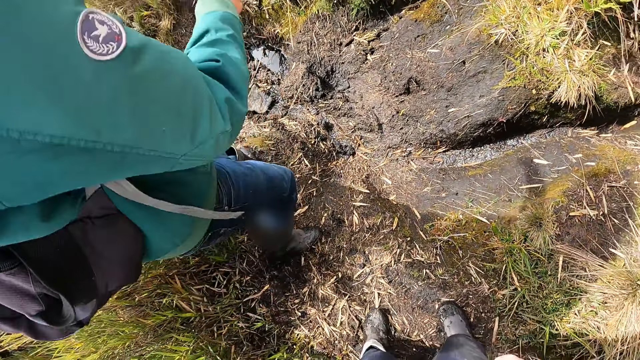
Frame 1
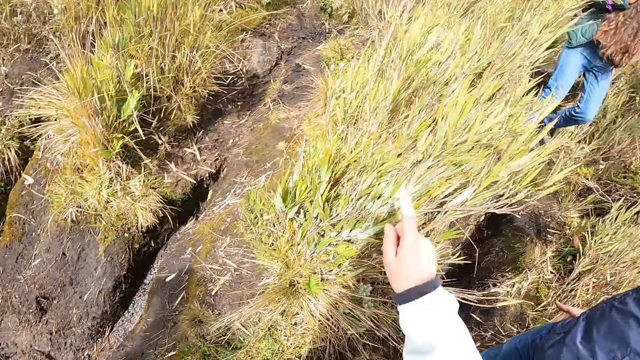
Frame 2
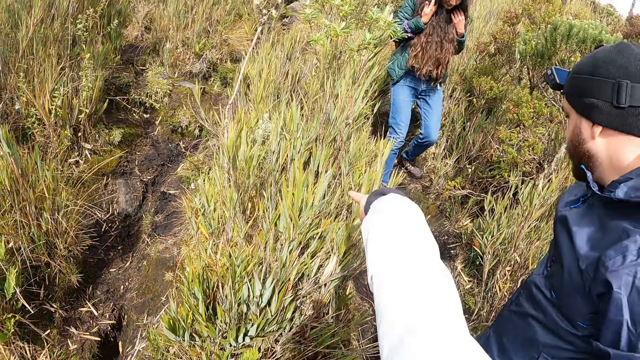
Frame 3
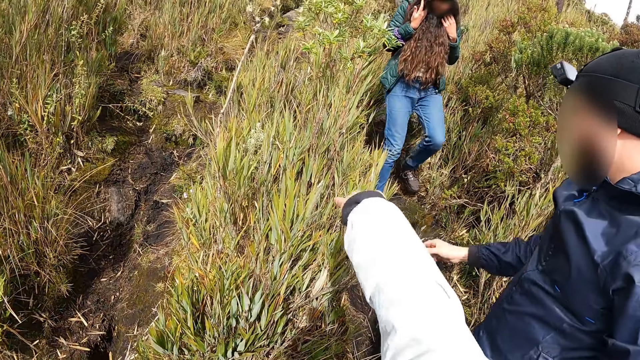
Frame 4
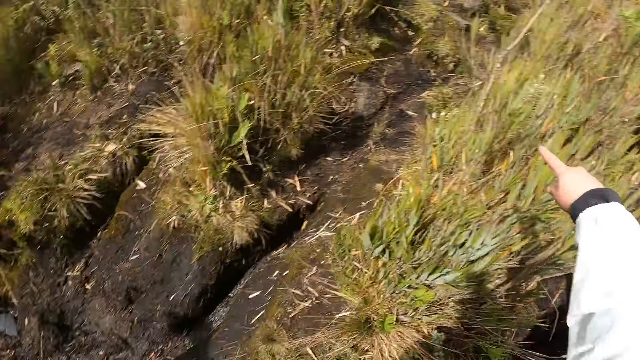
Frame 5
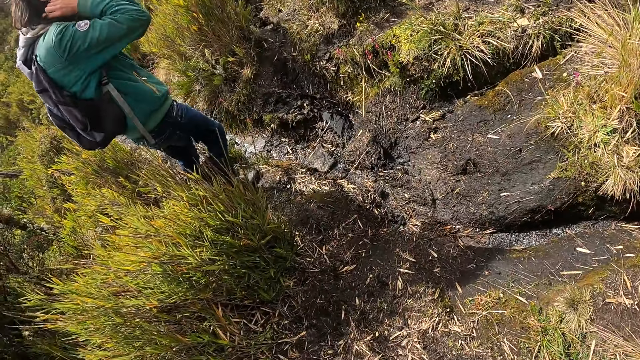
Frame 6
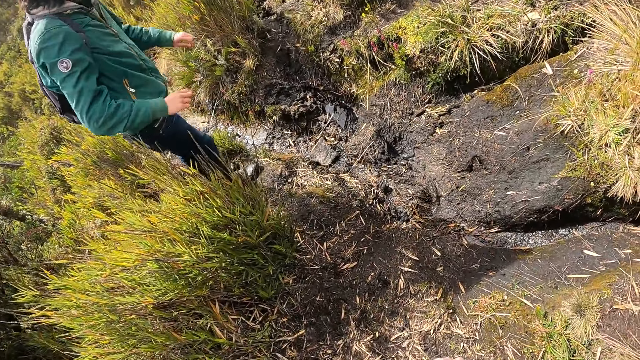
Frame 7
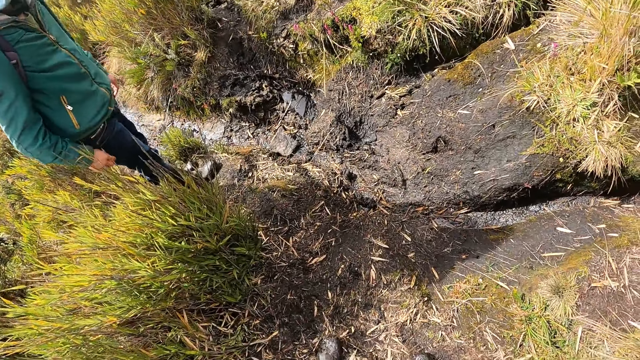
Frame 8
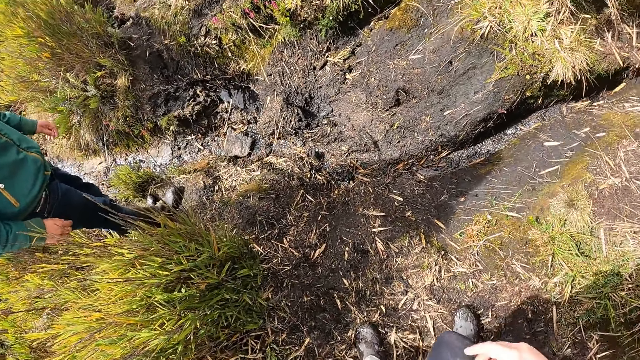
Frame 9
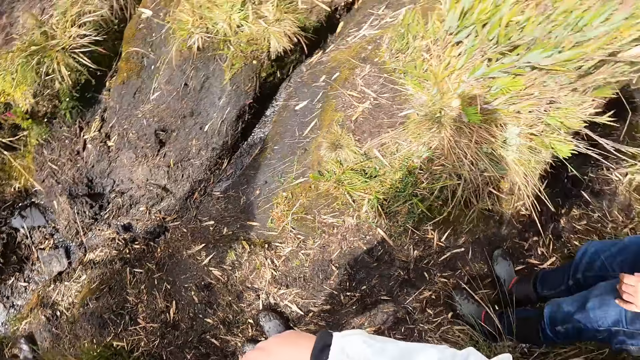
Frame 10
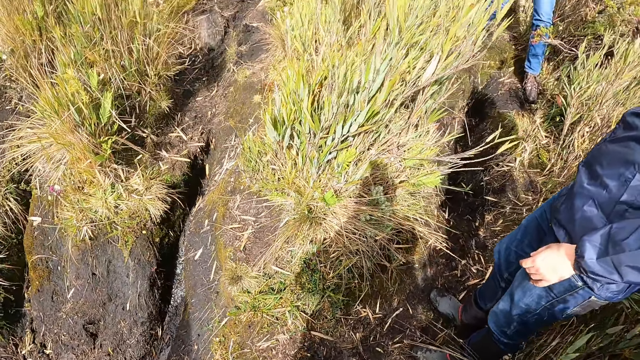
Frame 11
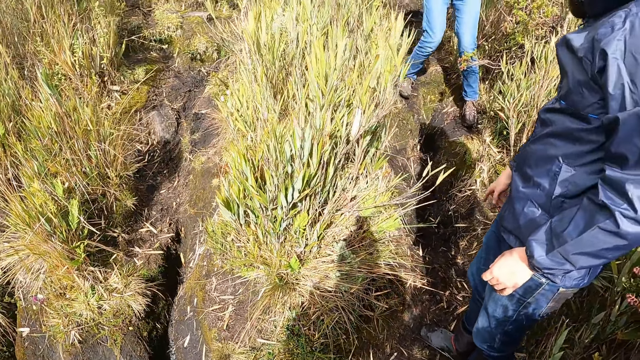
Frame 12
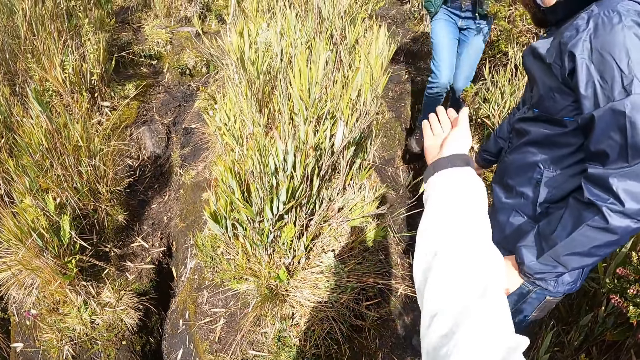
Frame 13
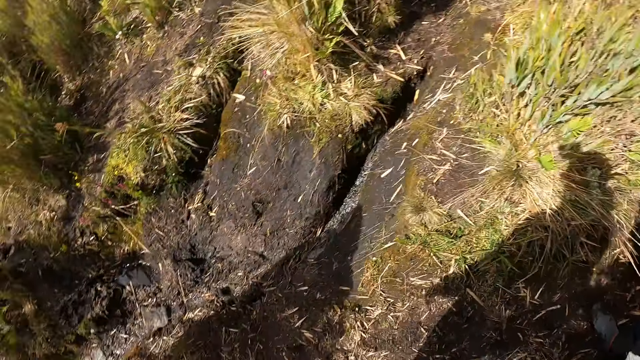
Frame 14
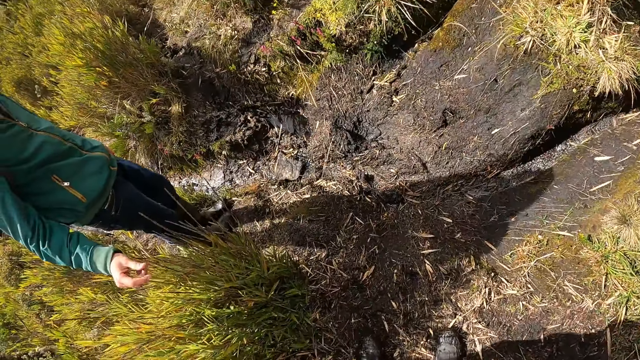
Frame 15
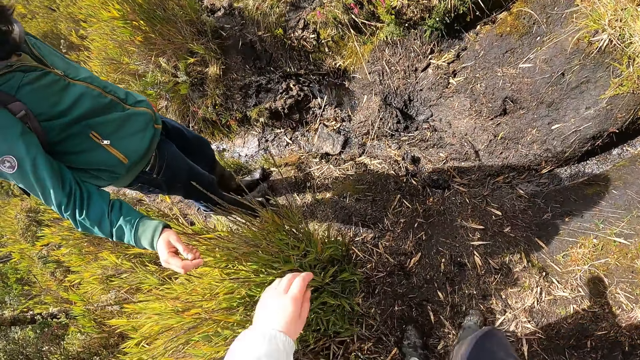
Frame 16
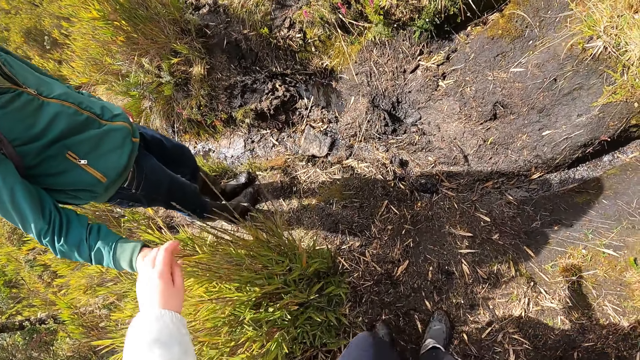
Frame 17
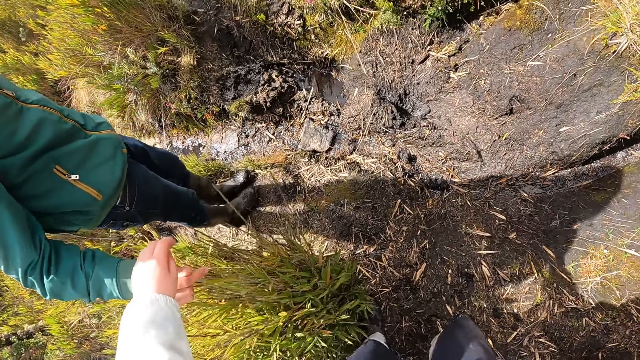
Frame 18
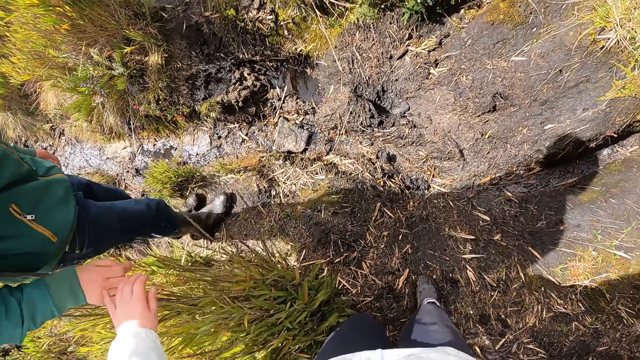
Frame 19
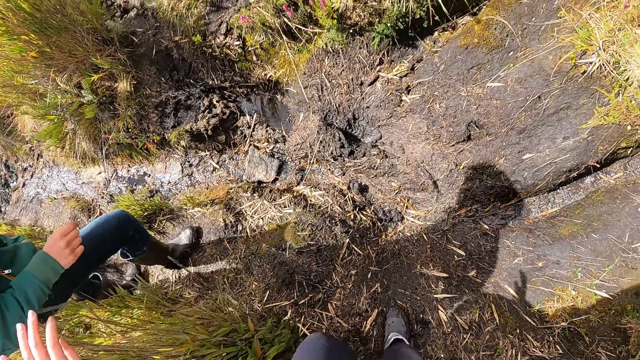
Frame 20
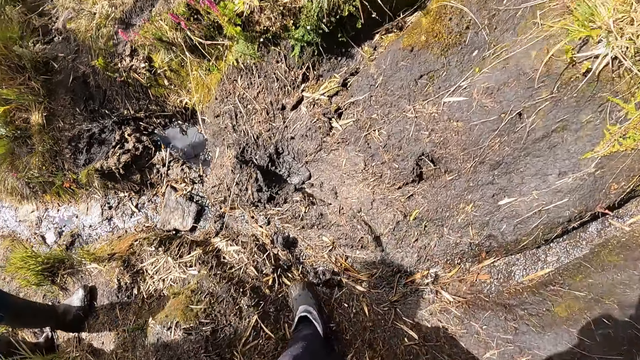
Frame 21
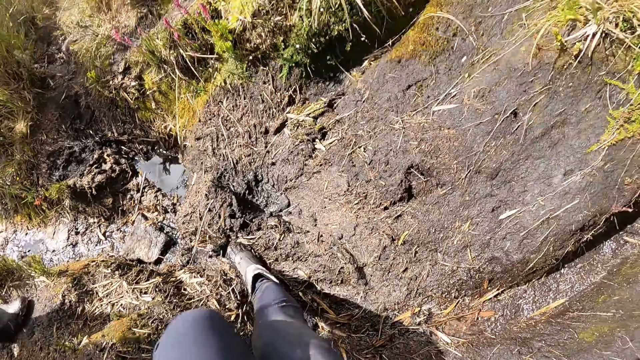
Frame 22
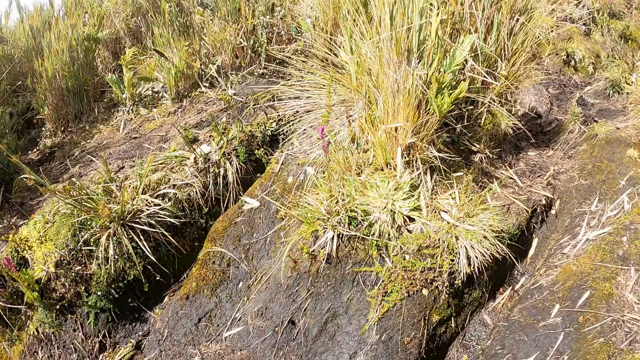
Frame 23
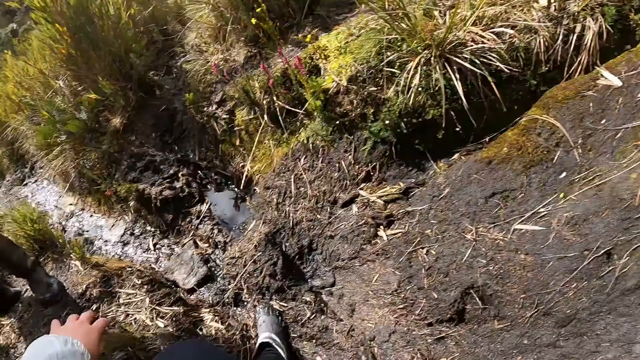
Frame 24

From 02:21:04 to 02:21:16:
The camera wearer interacts with the woman. The woman walks down the marshy steep. The man interacts with the woman. The camera wearer looks around. She touches another man with her left hand.

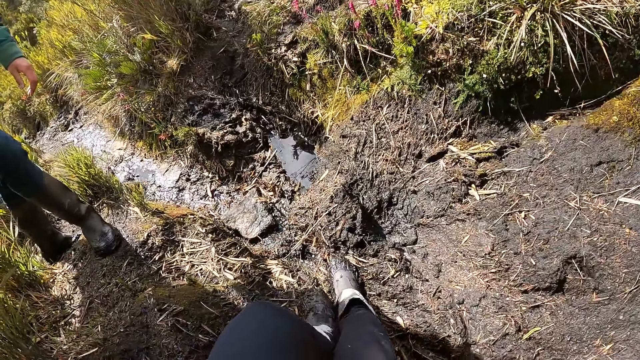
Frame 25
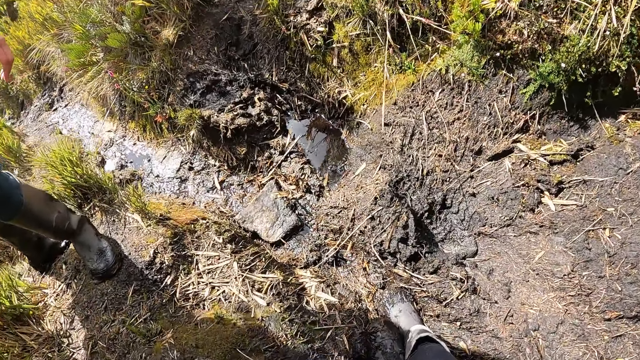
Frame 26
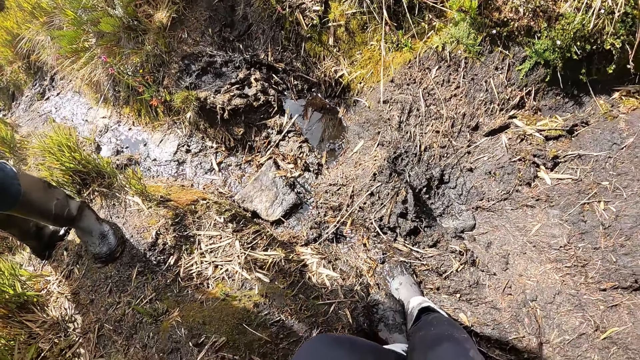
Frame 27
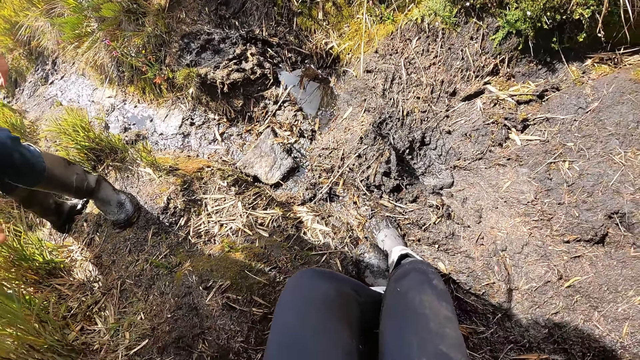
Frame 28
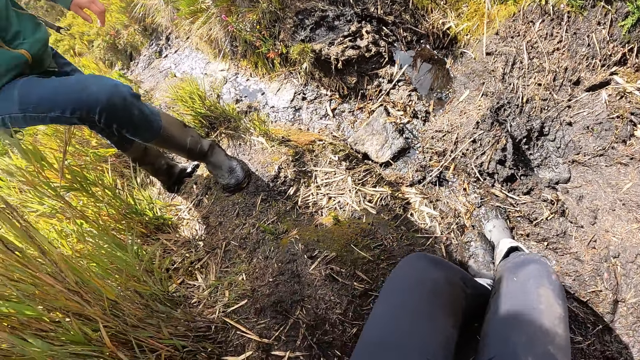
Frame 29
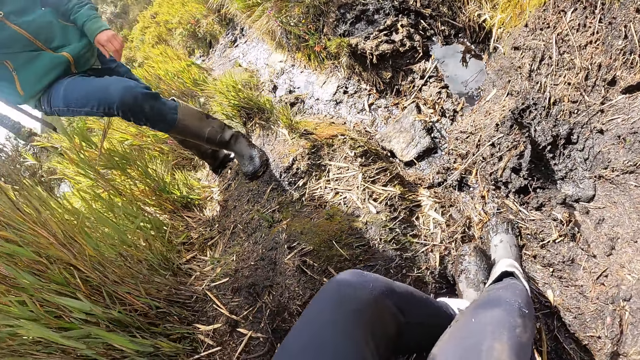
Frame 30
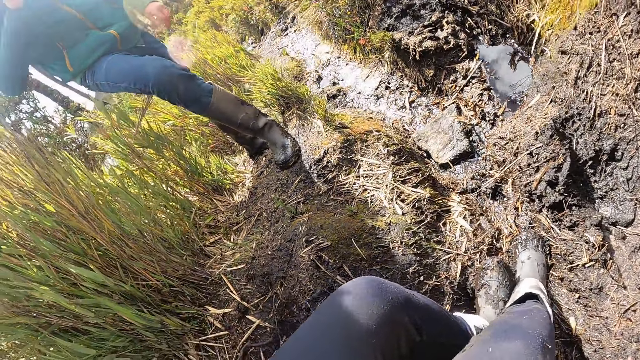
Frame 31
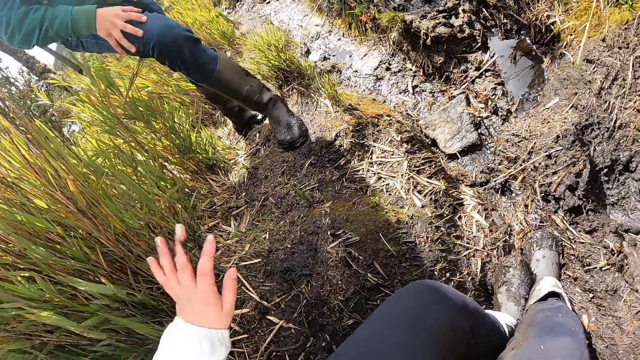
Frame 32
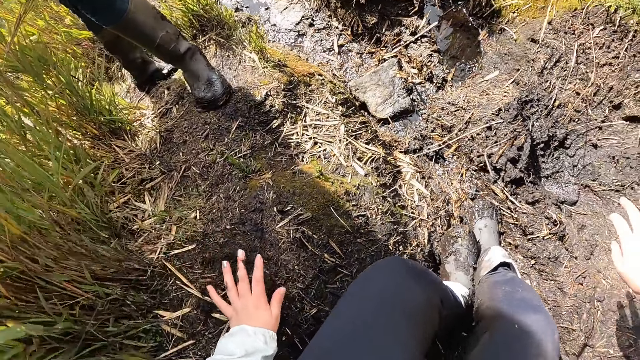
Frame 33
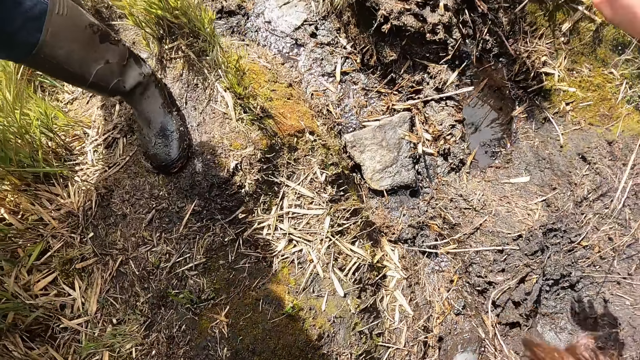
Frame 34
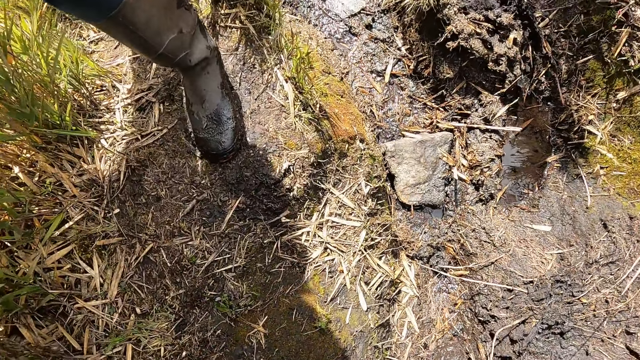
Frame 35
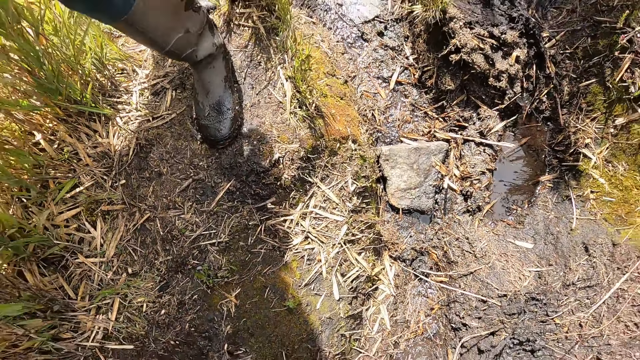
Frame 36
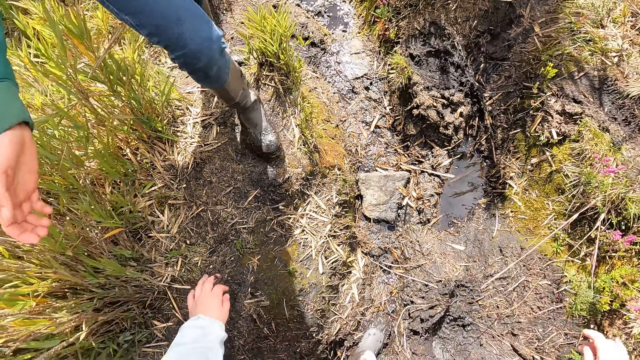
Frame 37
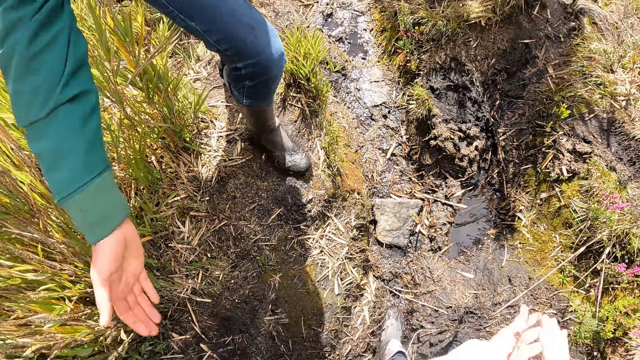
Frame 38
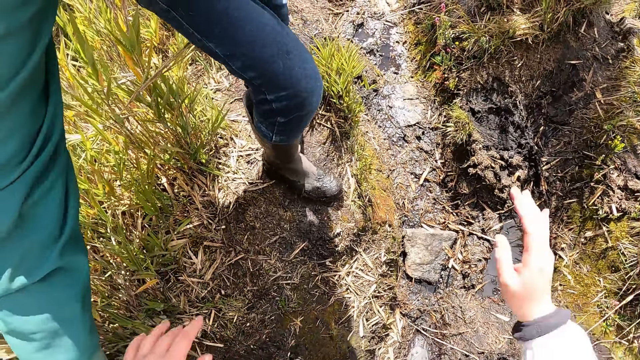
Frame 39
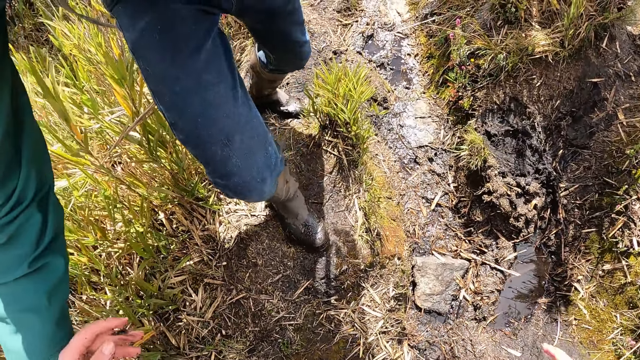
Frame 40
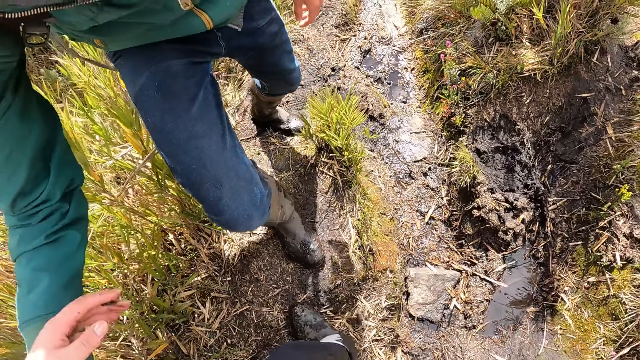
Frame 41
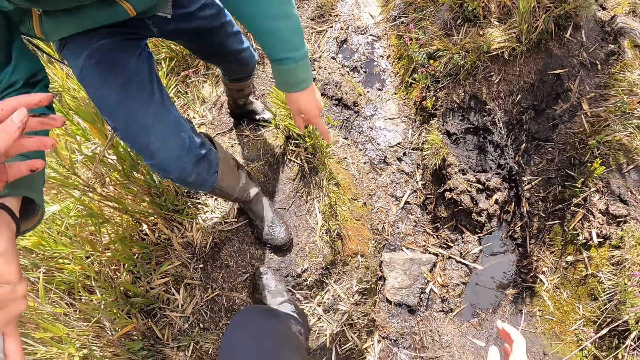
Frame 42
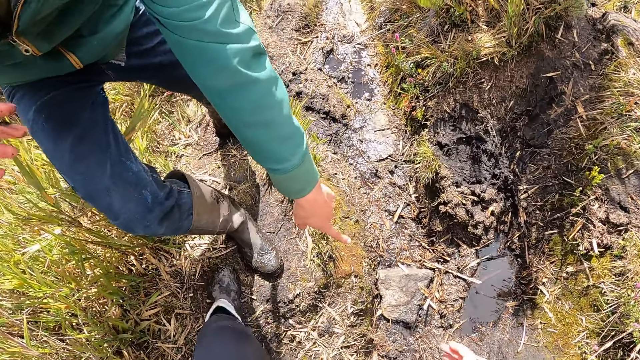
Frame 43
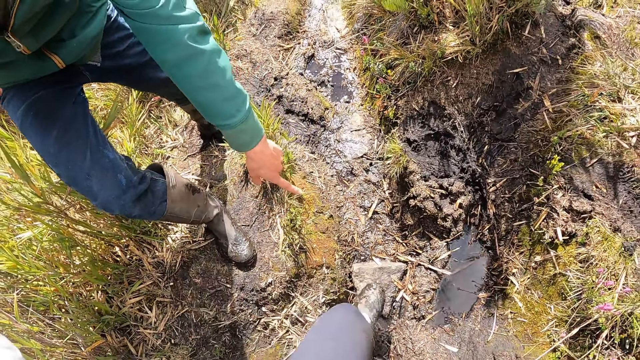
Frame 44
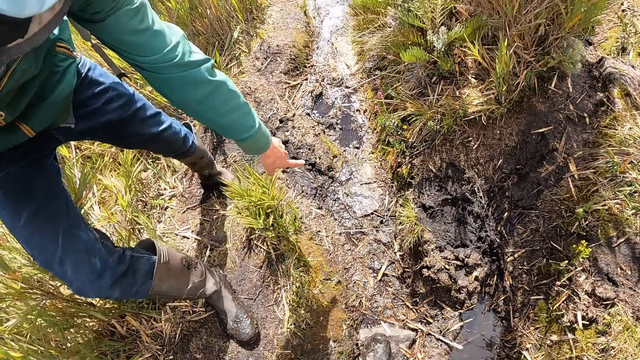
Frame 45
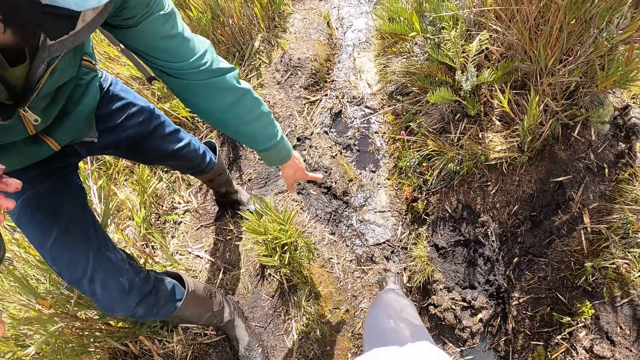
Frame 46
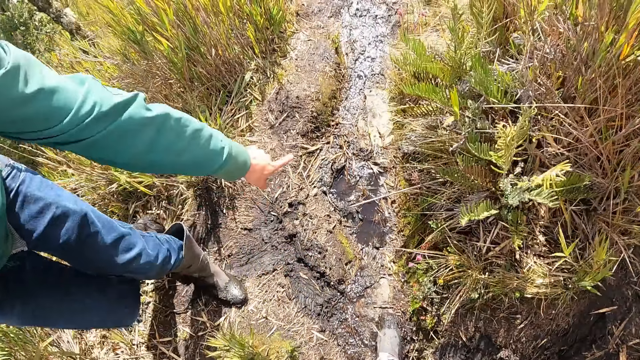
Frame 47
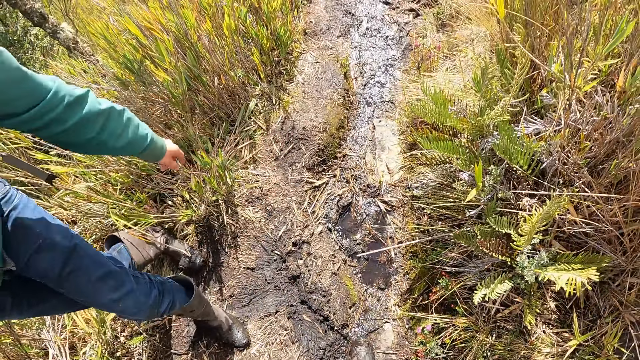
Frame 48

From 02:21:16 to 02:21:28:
The camera wearer touches the ground with her left hand. The man grabs the camera wearer by her left hand. The camera wearer holds the man's hands. The man interacts with the camera wearer.
